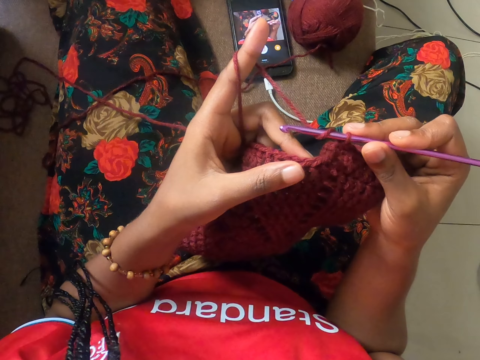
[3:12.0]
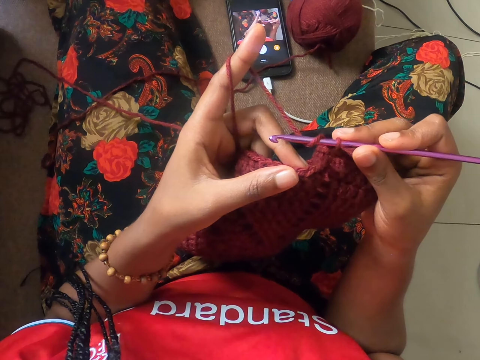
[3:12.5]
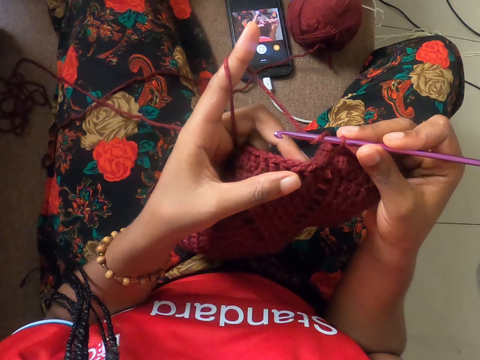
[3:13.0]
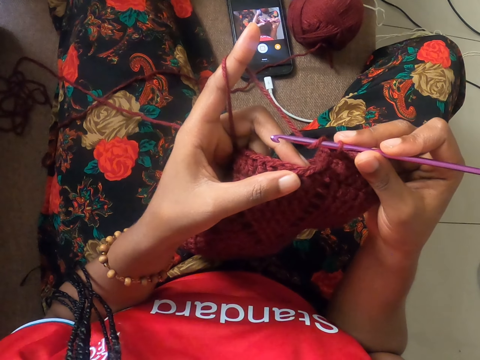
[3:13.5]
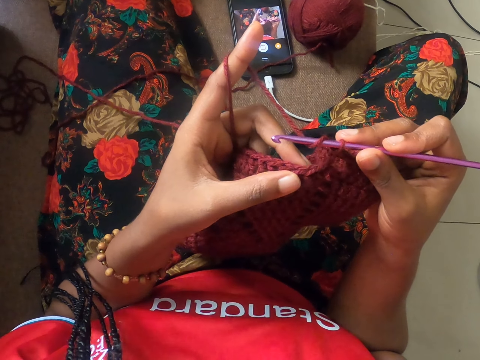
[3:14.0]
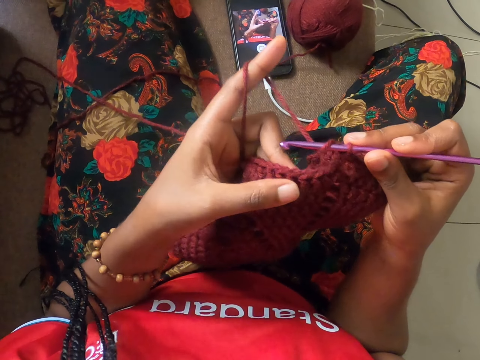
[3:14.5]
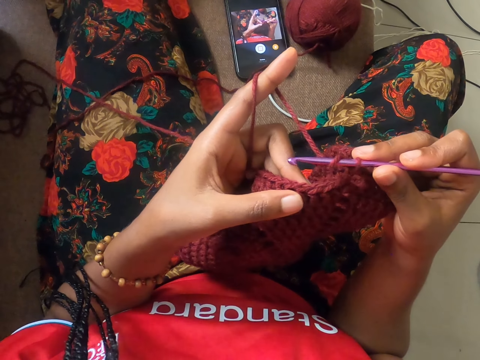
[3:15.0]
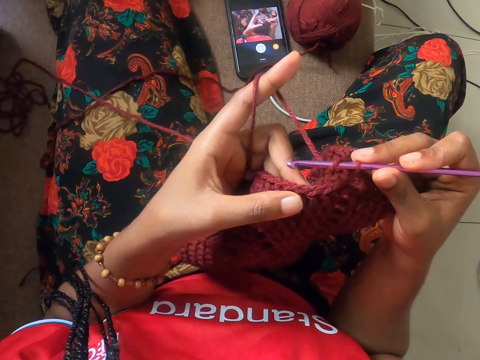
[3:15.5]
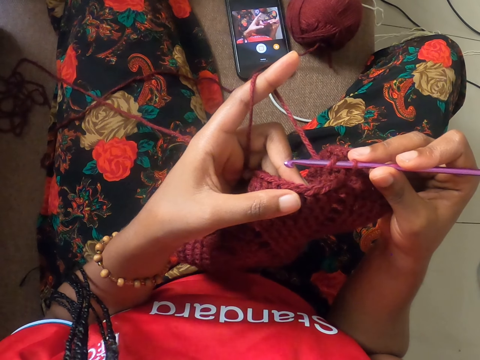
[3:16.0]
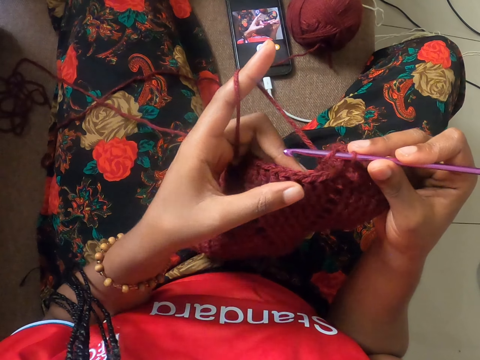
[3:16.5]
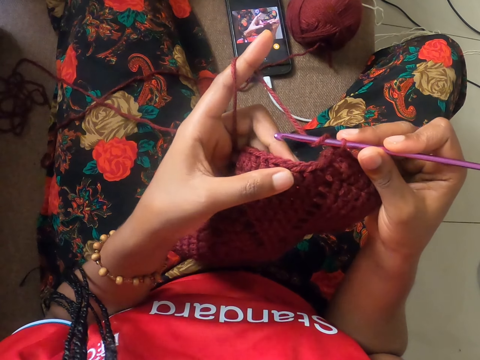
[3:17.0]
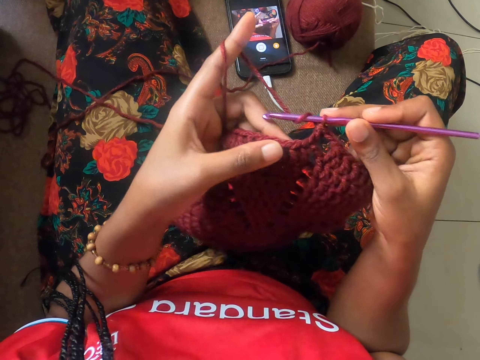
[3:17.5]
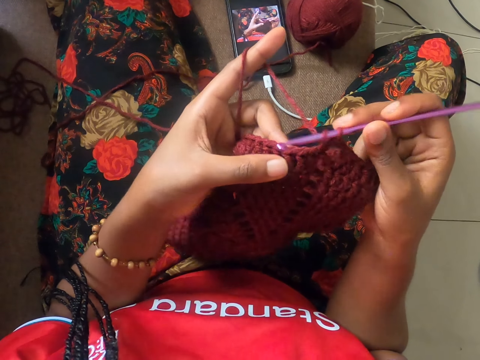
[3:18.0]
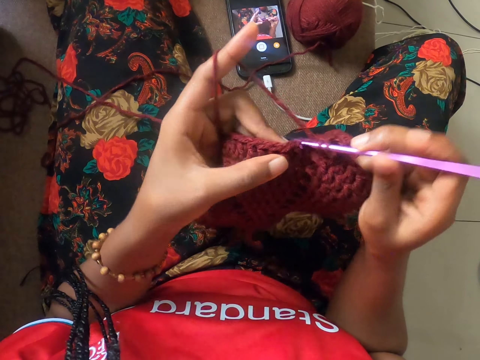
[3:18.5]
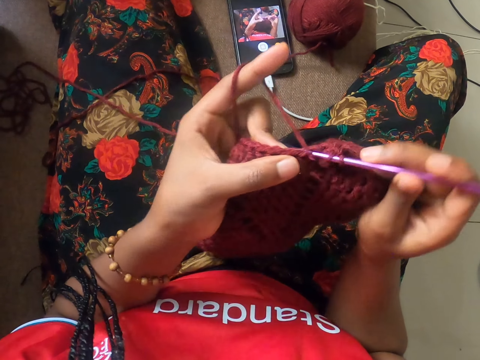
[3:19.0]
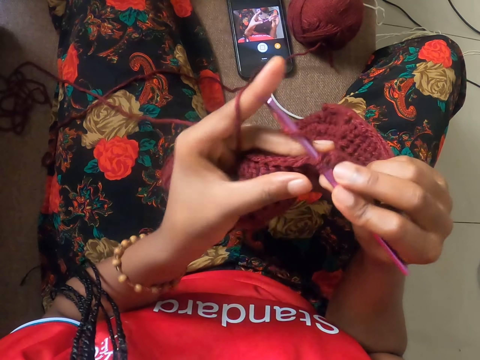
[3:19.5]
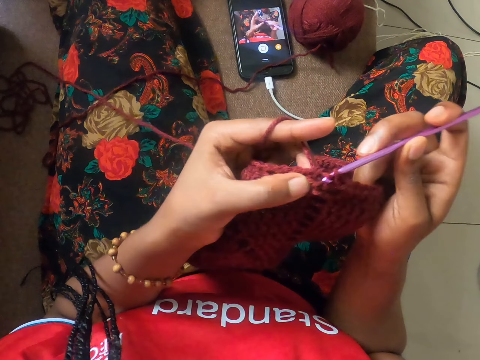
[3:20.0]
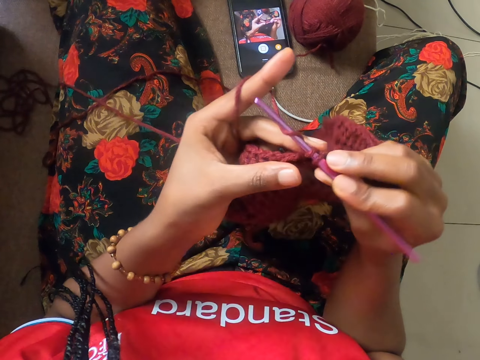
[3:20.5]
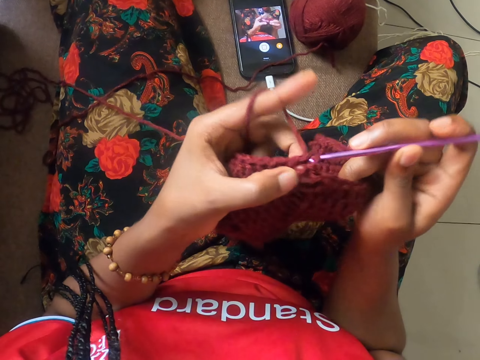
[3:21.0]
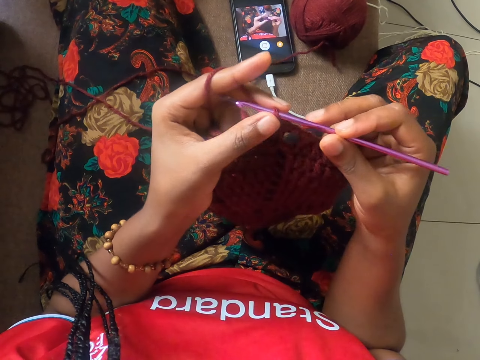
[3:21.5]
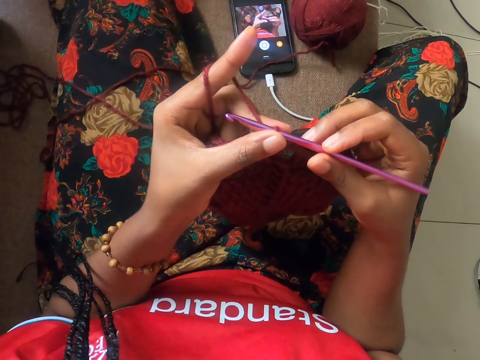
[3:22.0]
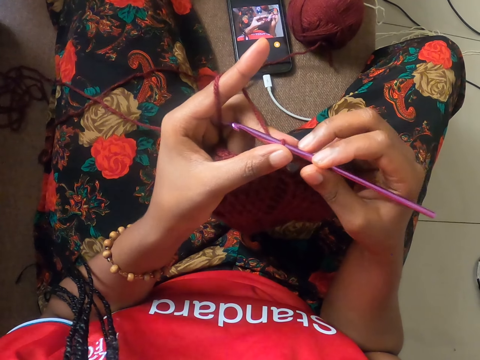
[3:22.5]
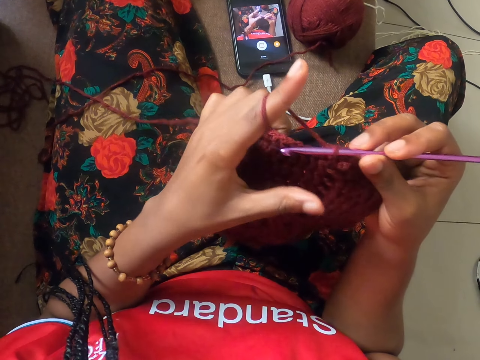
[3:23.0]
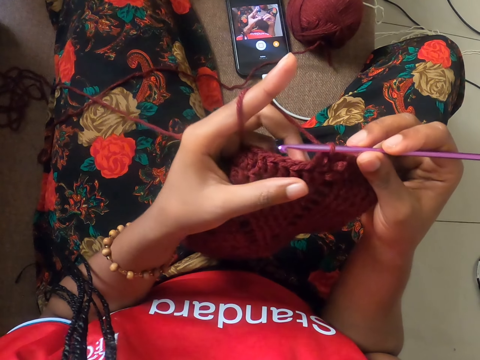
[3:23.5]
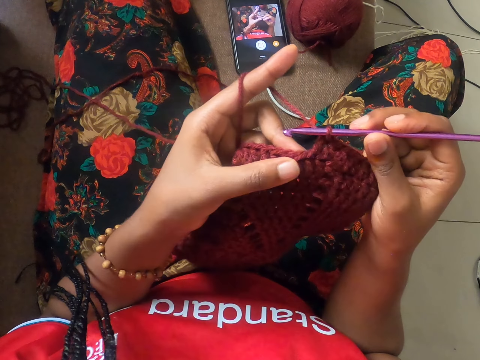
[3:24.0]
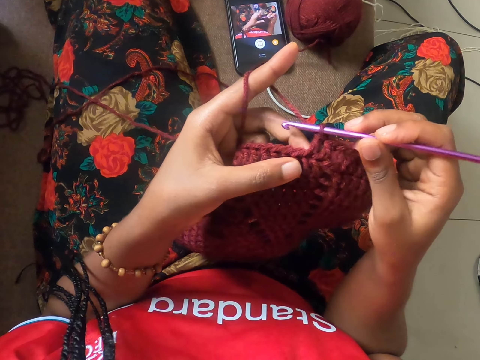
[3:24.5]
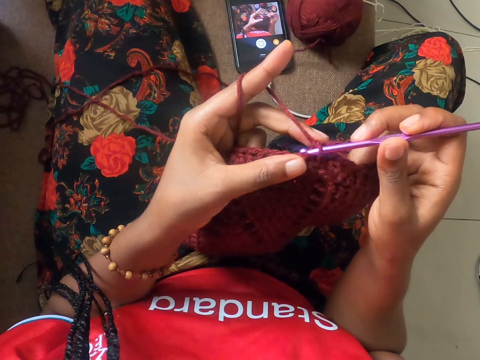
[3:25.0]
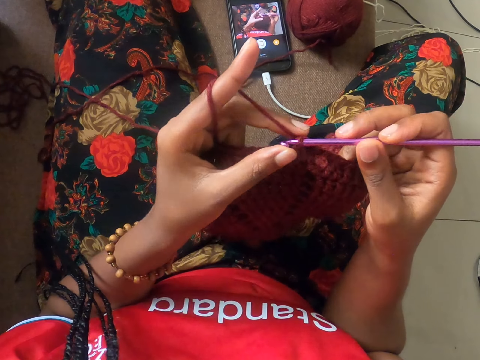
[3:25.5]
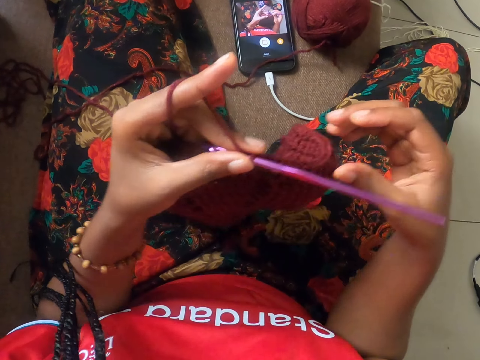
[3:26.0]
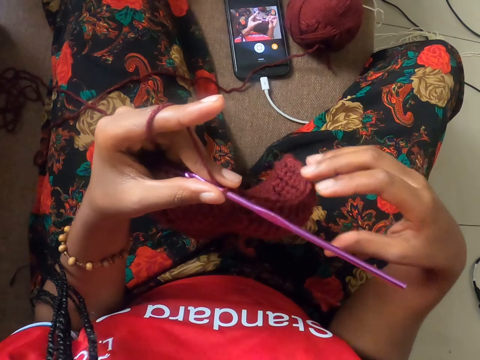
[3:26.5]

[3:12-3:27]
The camera wearer stares at the laptop. She crochets the wool with the crochet hook in her right hand. She passes the crochet hook from her right hand to her left hand.
